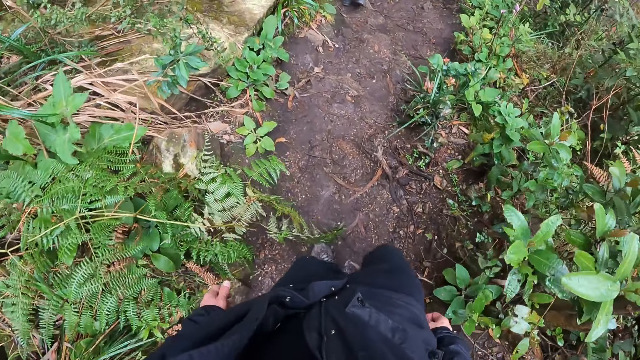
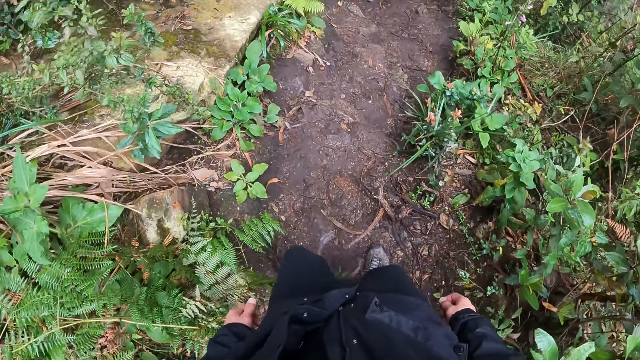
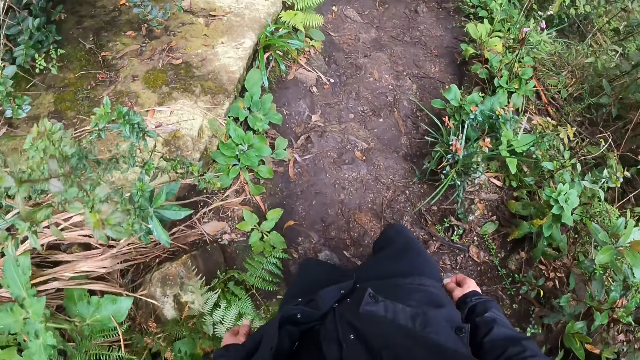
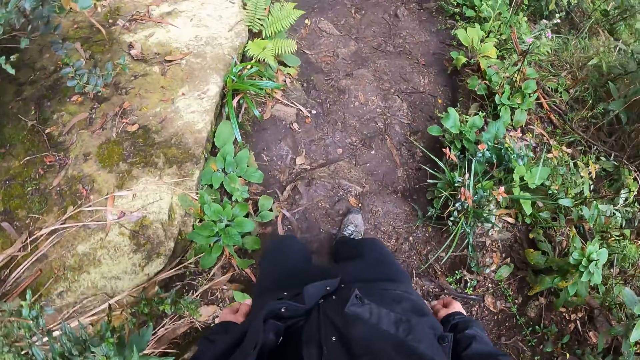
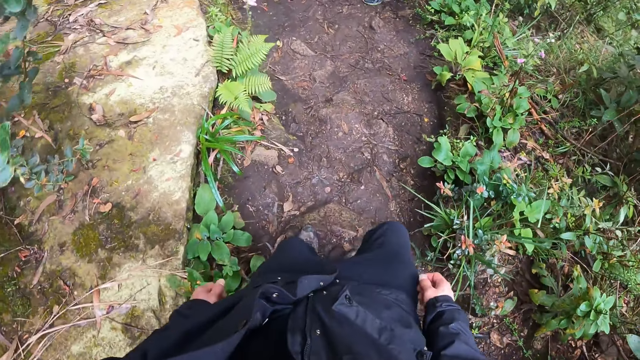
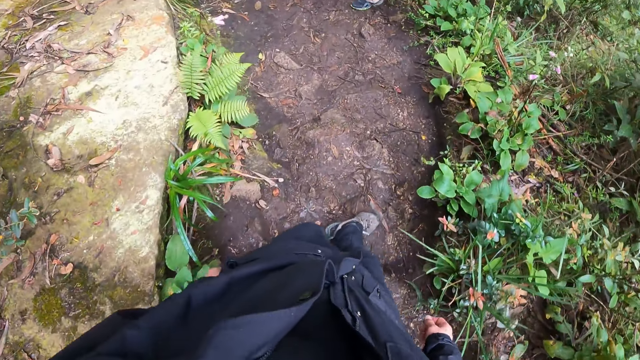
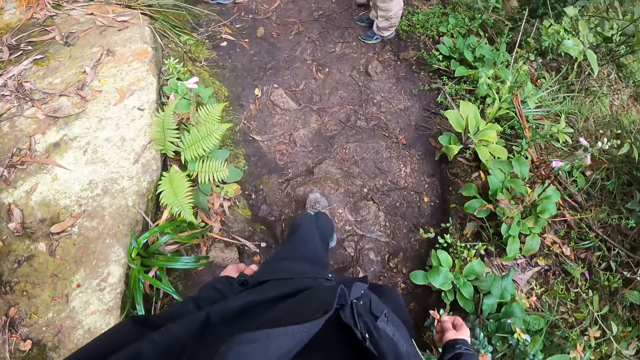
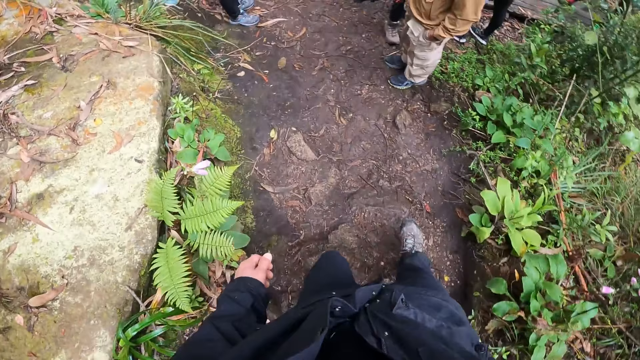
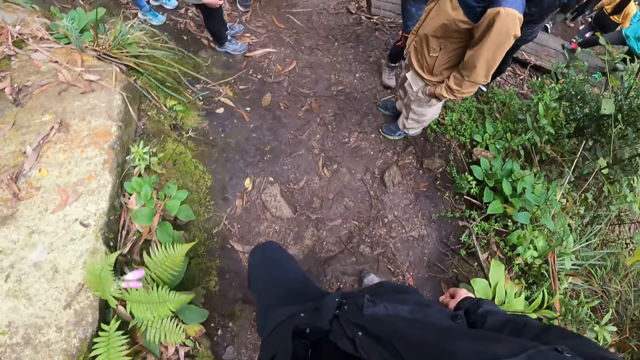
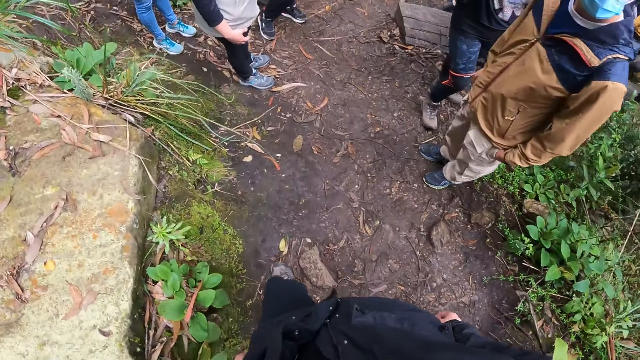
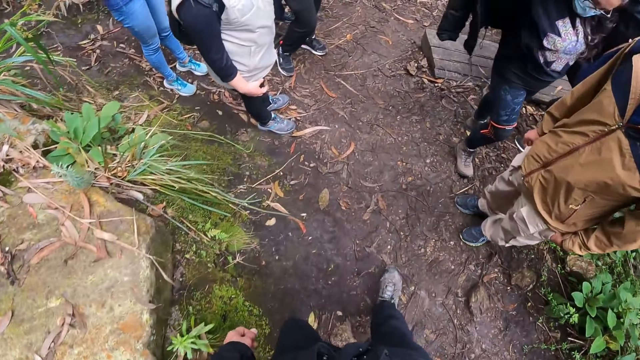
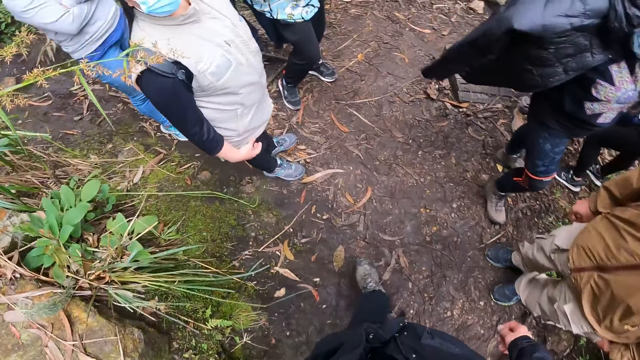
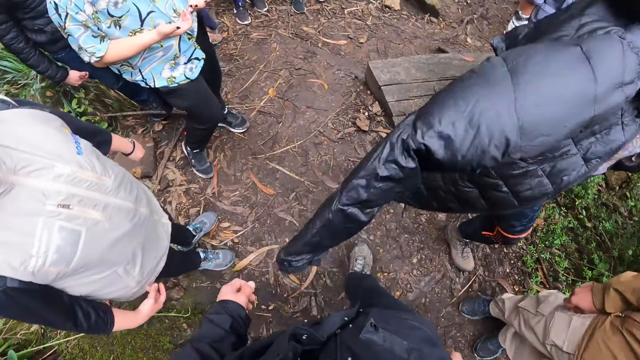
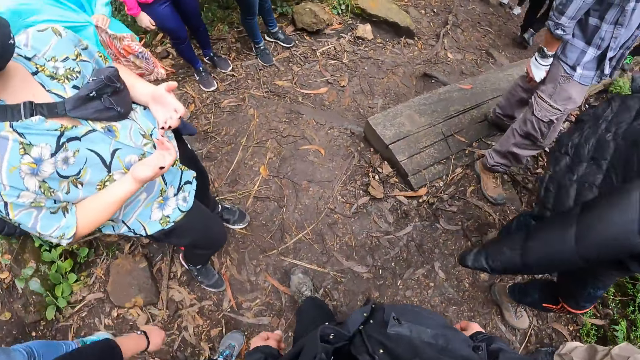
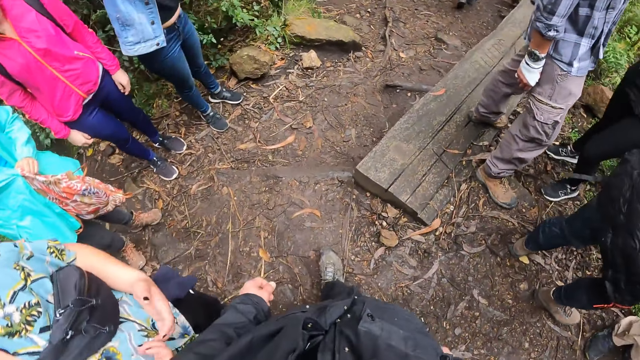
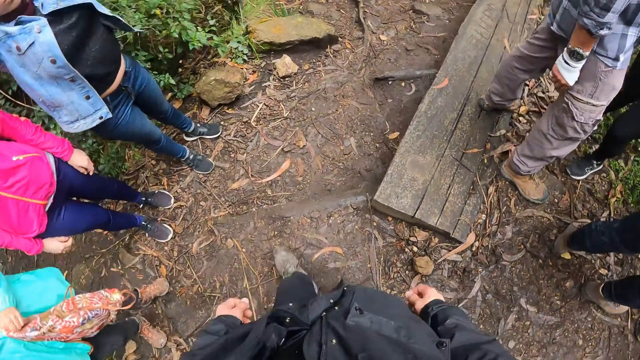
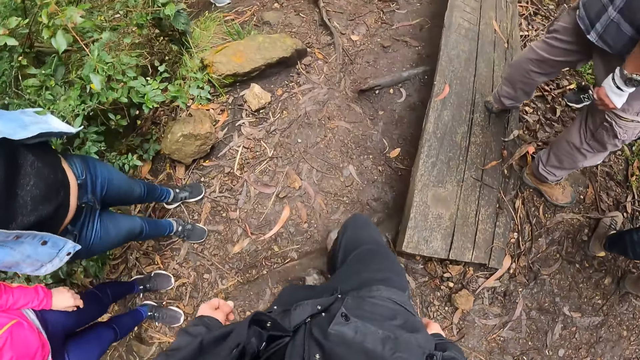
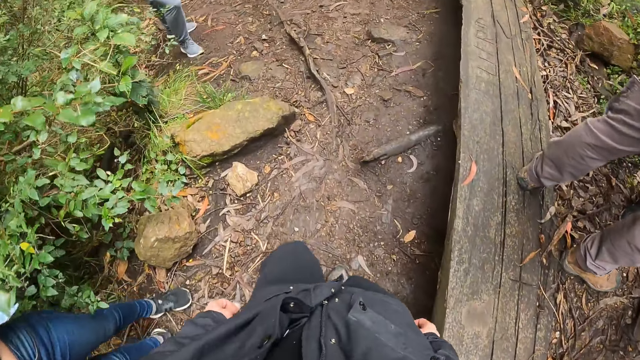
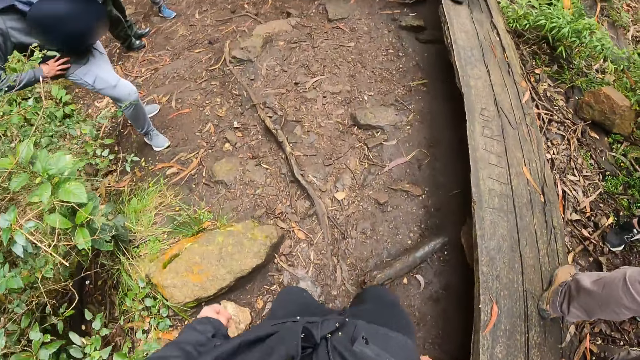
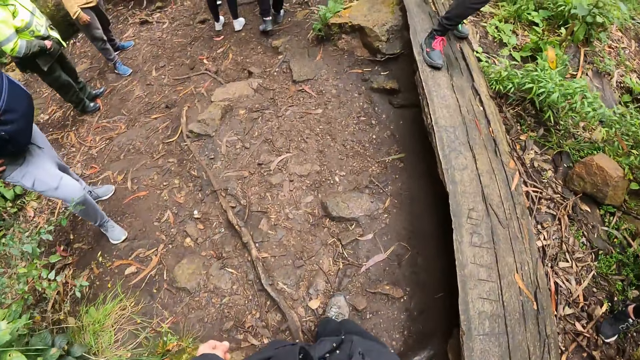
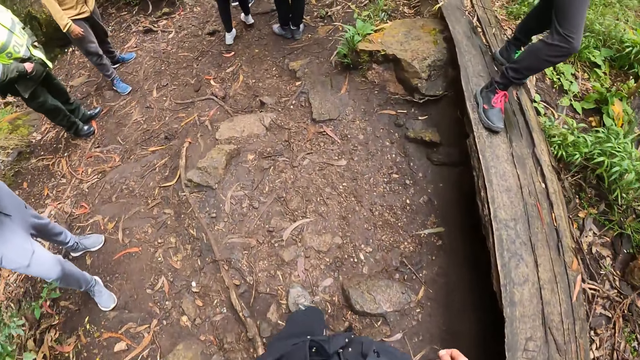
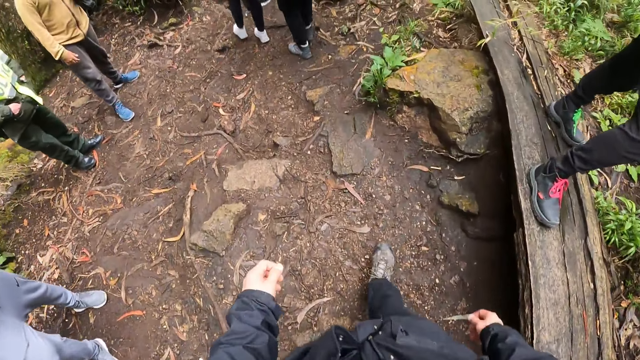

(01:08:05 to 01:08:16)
The camera wearer walks.

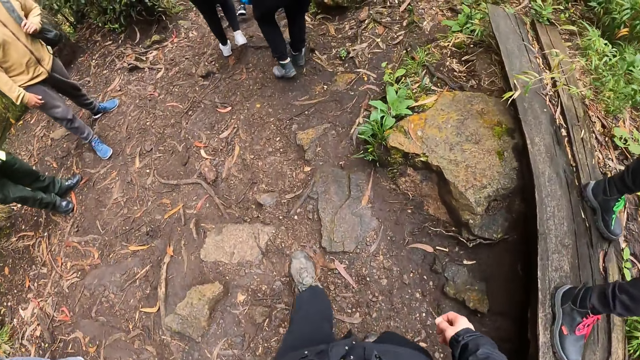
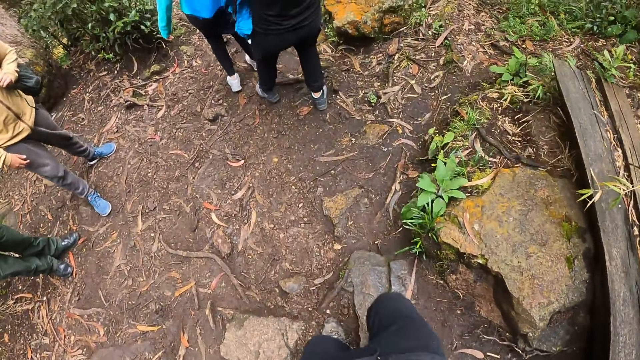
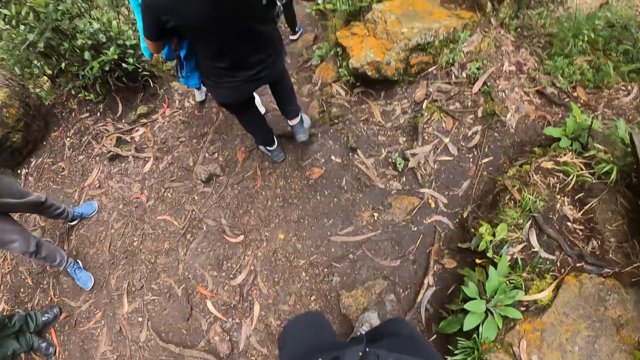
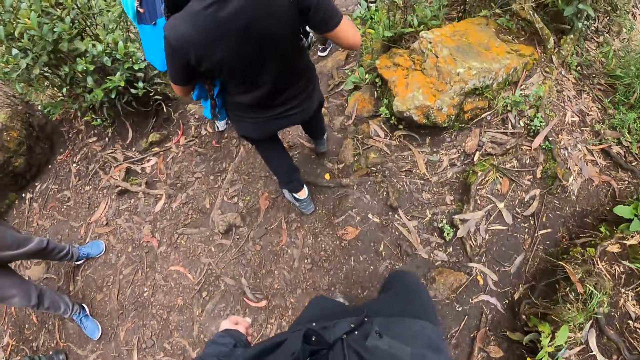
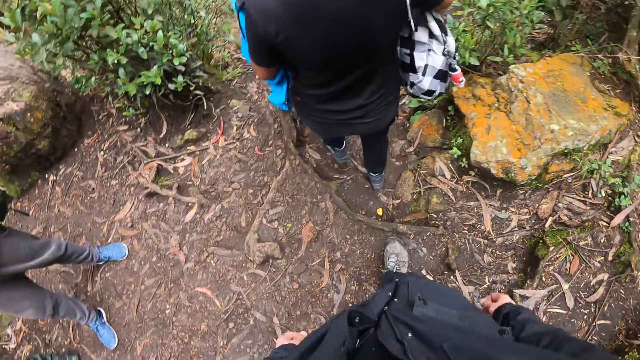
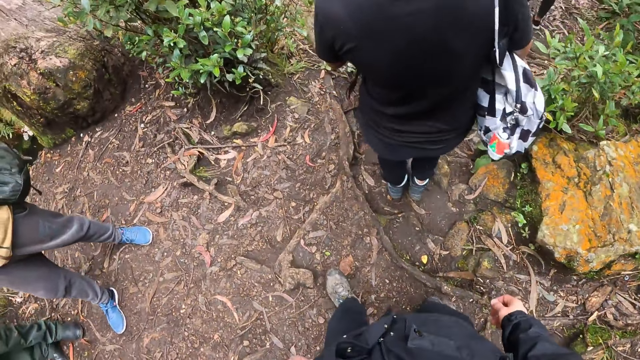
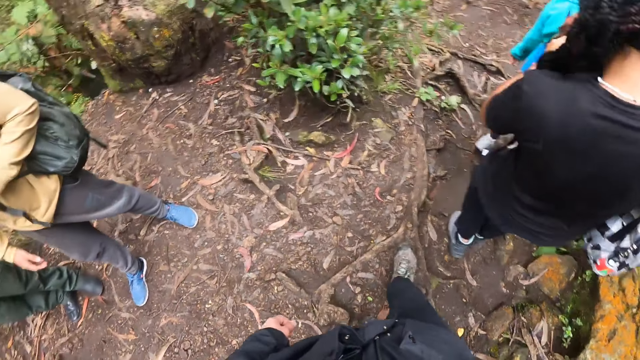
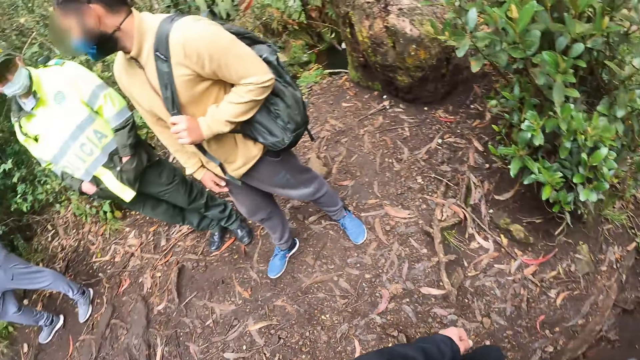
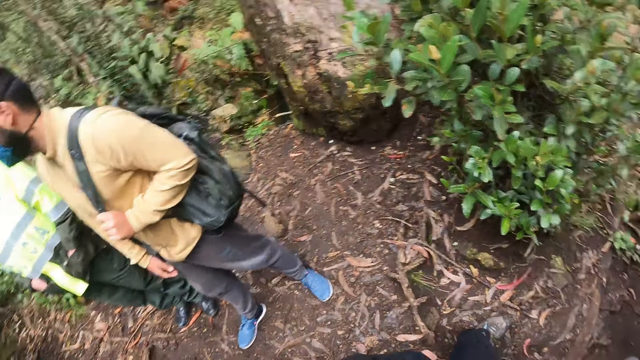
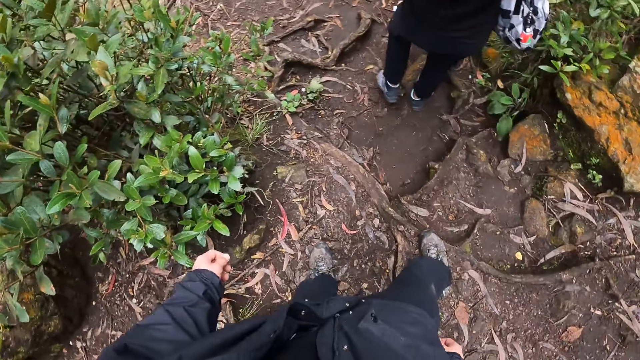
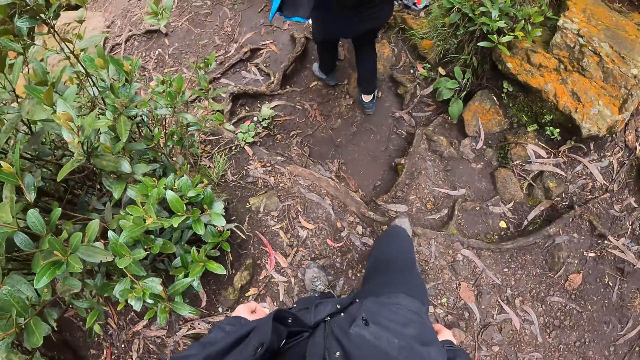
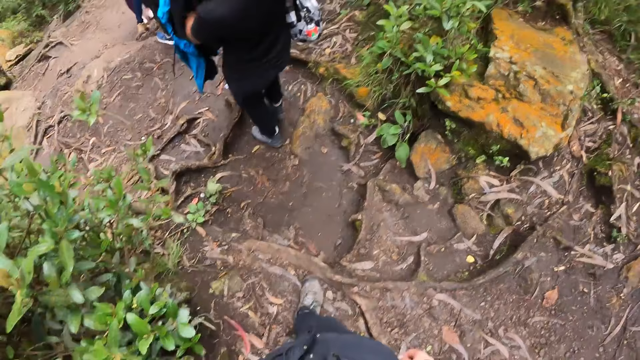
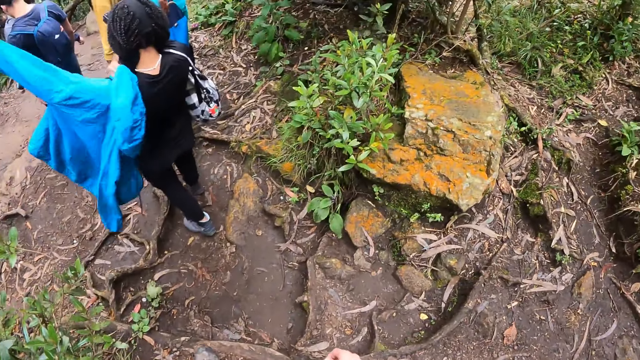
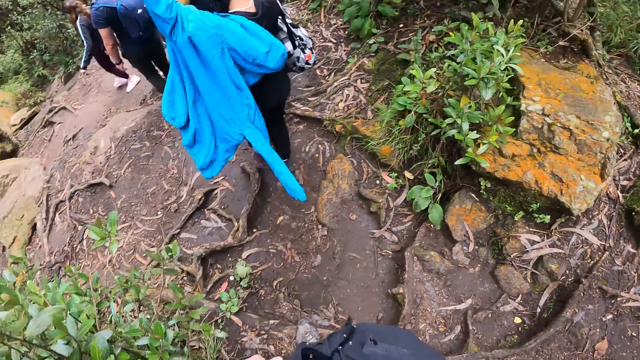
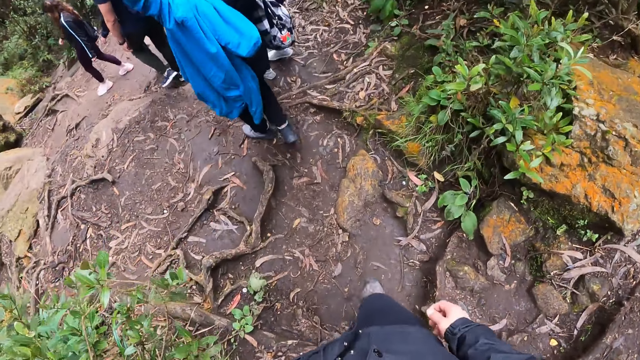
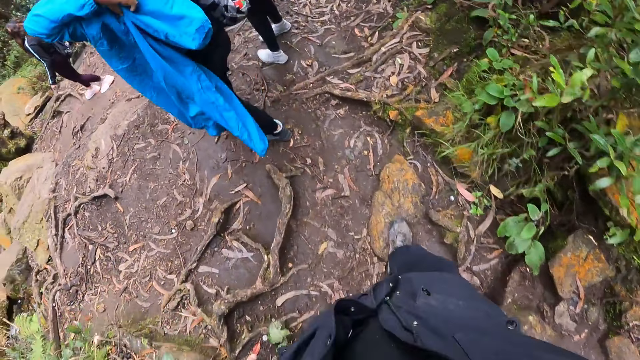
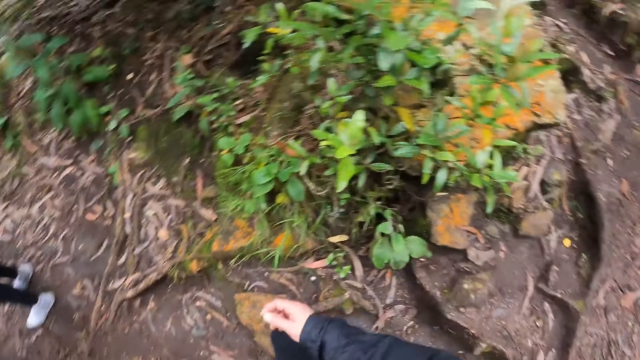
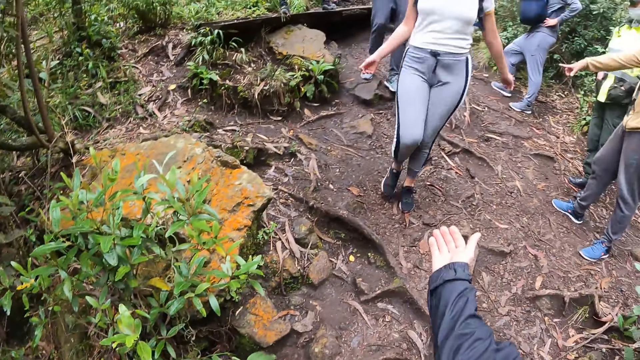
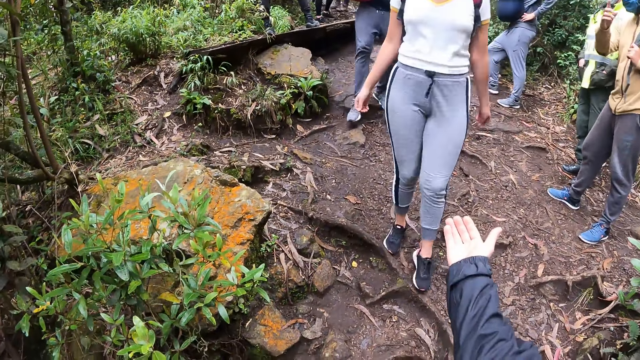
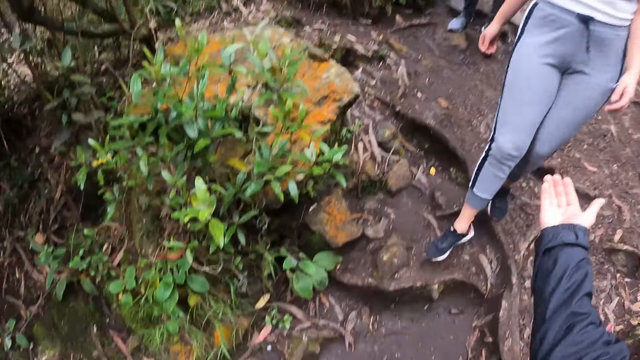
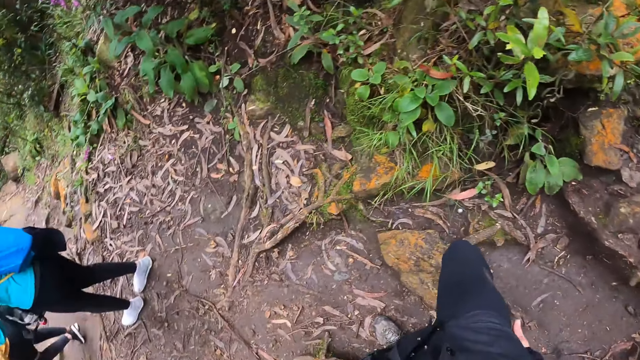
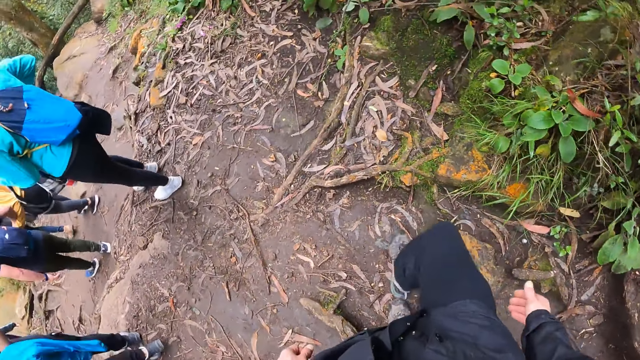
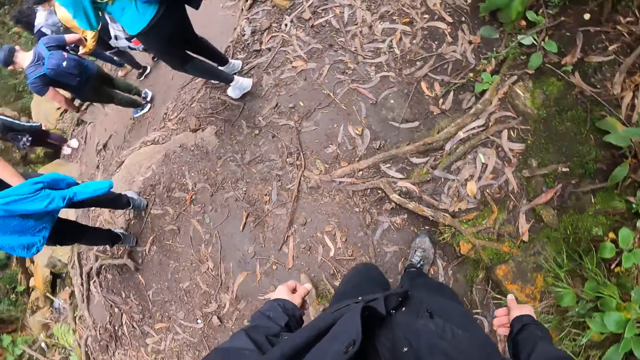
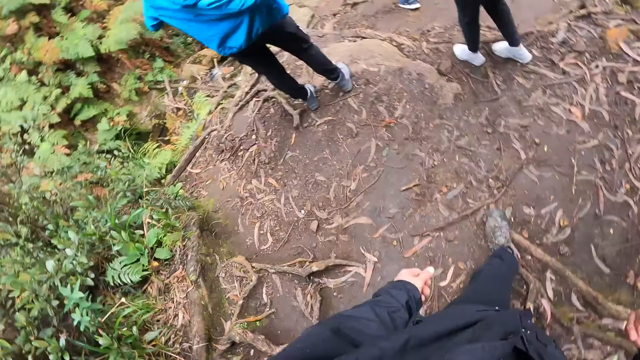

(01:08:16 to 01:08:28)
The camera wearer walks. He stretches his right hand out.
